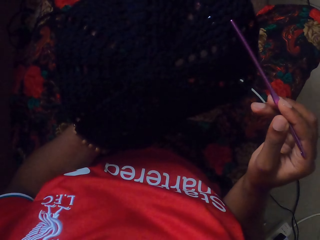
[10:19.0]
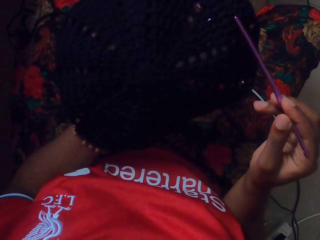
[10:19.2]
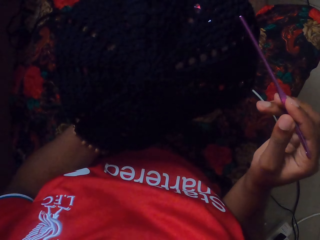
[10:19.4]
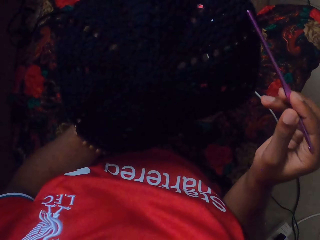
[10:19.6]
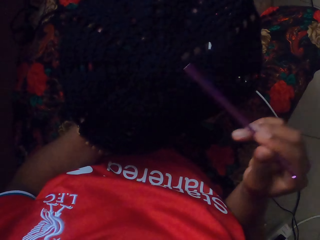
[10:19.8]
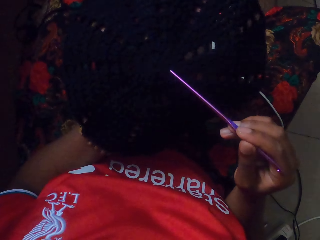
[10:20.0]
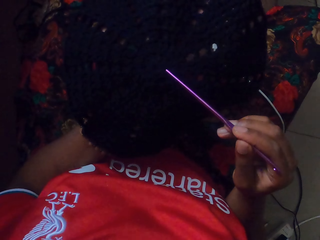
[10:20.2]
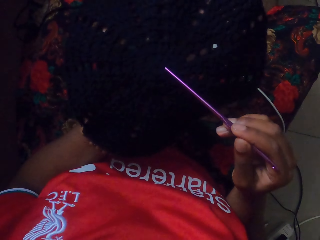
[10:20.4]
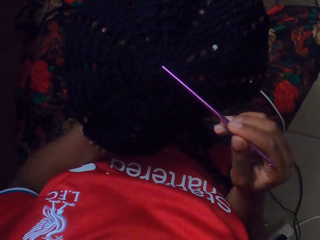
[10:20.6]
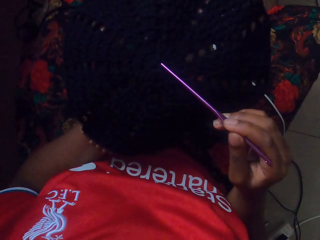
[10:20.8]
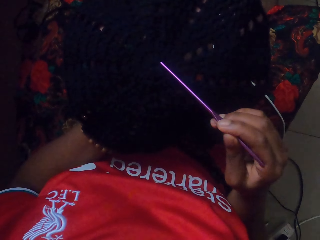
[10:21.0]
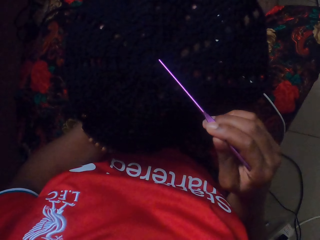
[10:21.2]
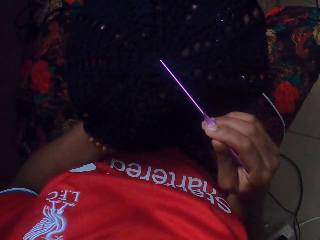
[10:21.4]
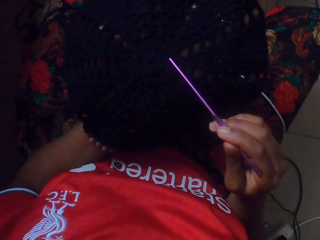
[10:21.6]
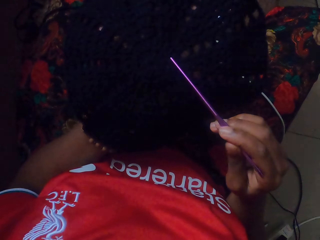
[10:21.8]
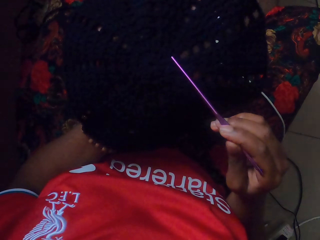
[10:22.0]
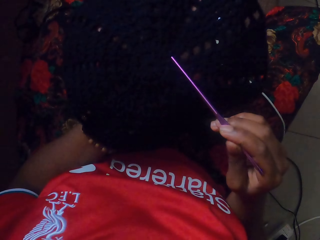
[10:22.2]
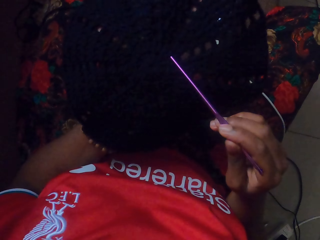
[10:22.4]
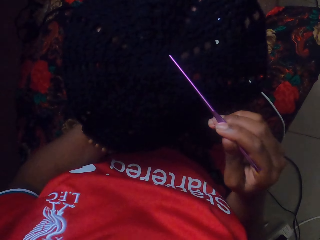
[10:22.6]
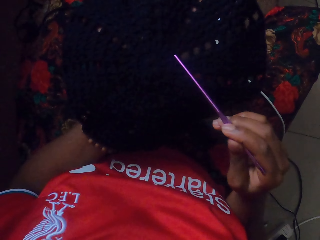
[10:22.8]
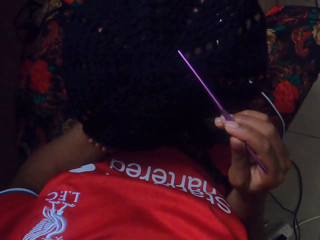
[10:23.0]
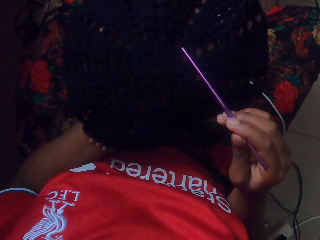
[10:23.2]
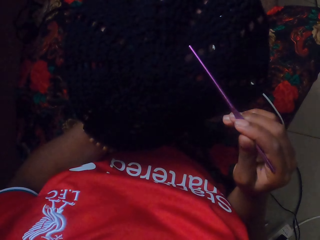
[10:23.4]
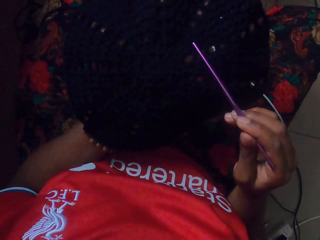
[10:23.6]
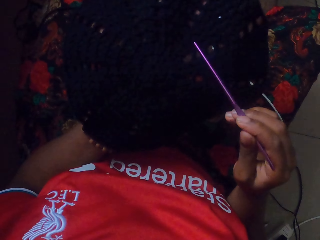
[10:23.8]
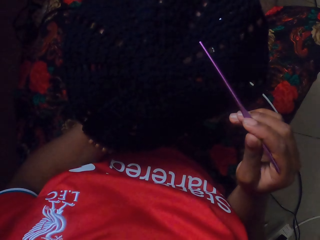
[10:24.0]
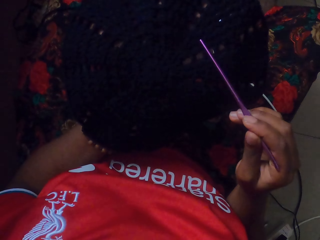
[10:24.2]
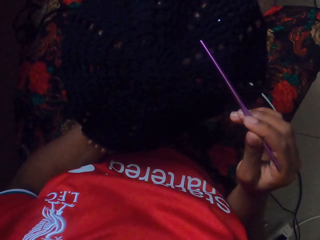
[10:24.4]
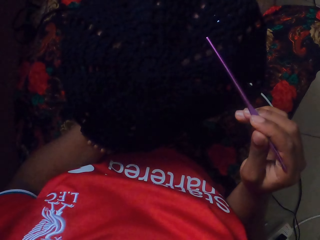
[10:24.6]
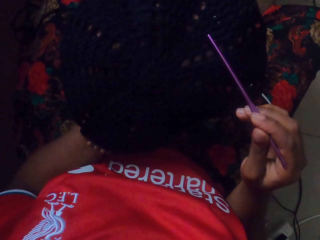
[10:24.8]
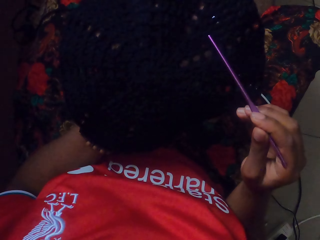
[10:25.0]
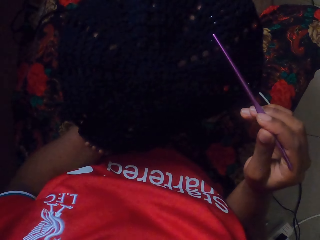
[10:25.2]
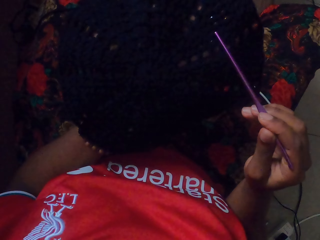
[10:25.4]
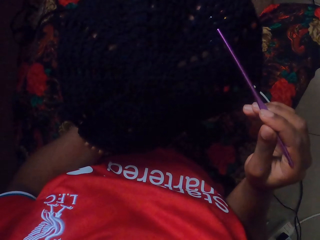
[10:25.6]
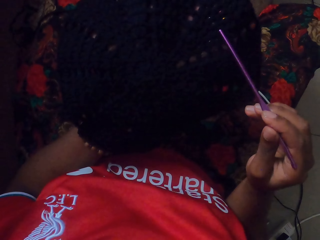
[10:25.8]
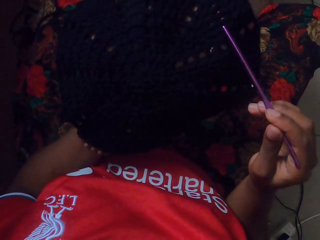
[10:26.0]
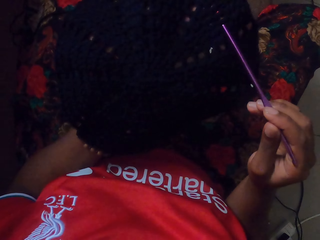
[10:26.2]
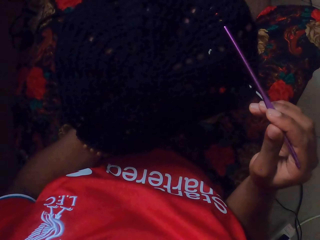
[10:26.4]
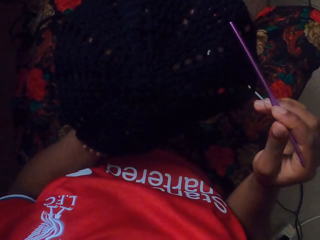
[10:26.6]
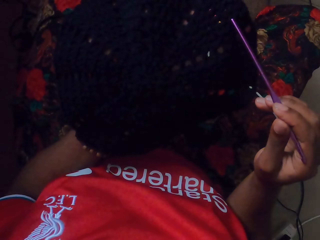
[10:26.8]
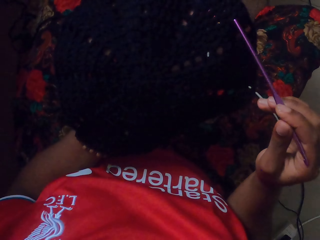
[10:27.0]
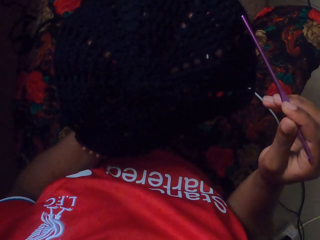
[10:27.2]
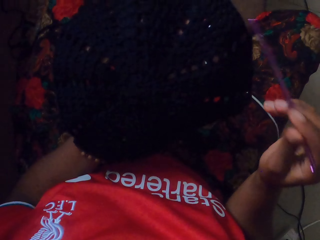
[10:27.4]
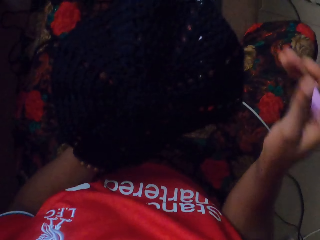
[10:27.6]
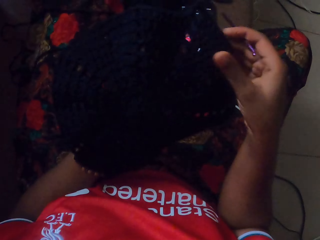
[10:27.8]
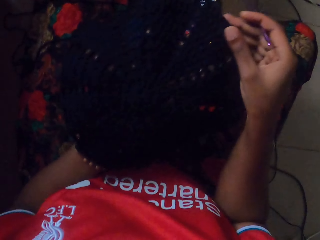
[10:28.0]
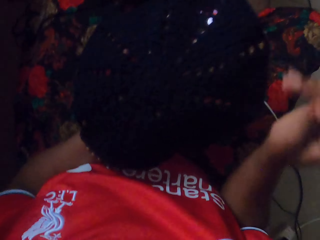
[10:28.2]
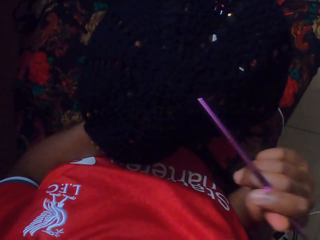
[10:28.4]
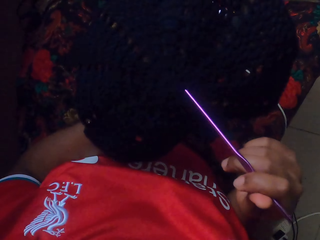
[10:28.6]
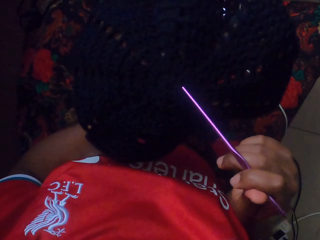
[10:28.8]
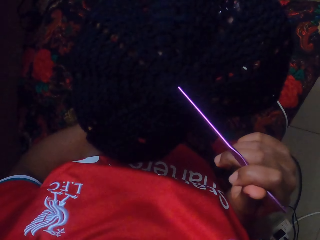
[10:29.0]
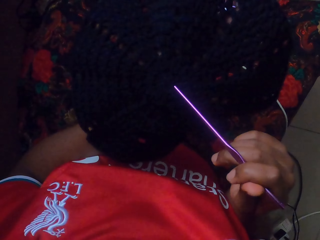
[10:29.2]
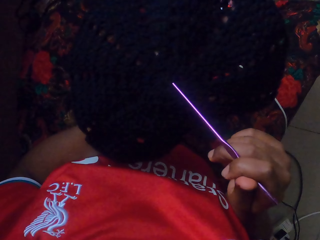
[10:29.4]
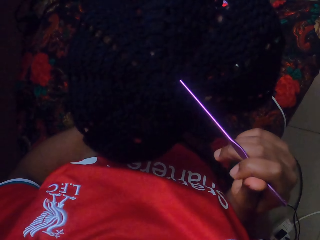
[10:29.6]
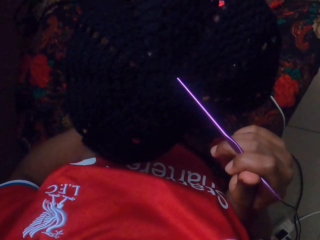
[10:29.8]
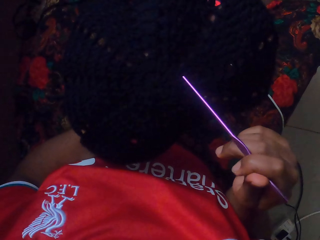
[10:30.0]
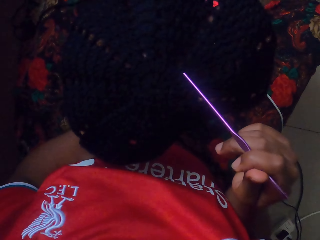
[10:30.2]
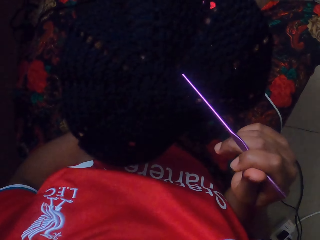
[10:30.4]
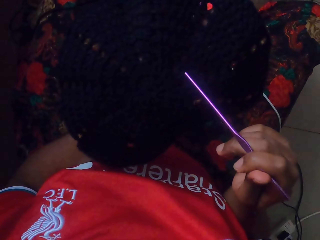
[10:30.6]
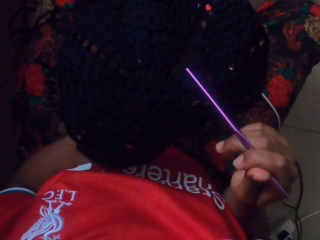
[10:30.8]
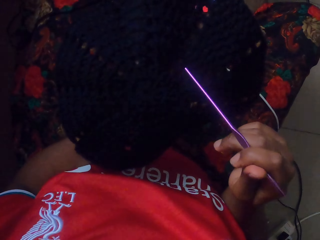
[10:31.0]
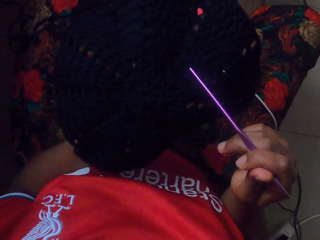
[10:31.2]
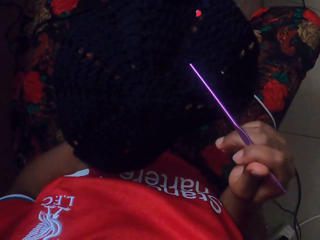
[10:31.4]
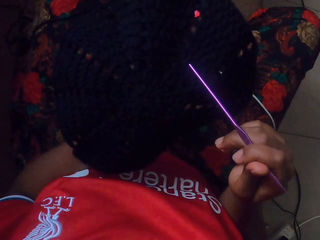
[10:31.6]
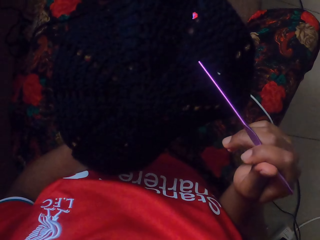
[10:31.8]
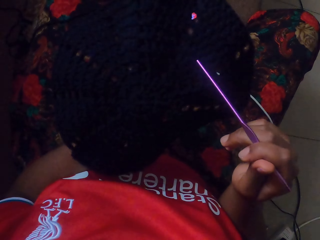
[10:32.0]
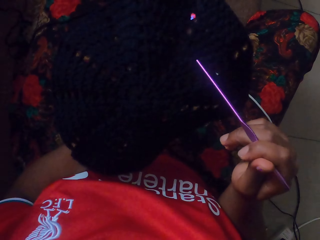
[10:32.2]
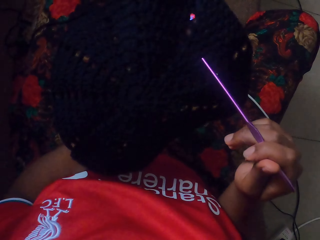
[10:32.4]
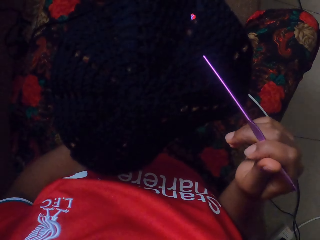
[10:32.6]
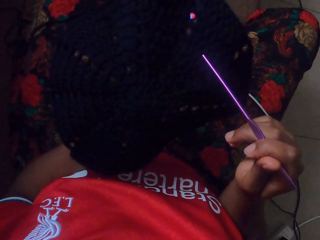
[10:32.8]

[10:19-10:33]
The camera wearer holds the crocheted yarn in both hands. She counts stitches on the crocheted yarn with the crochet hook in her right hand.

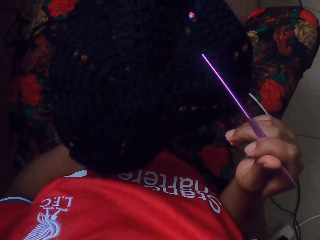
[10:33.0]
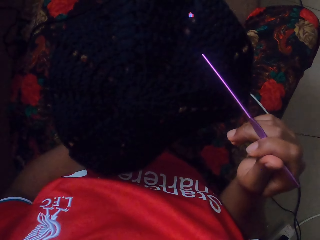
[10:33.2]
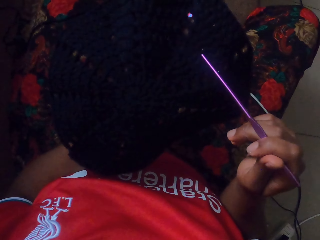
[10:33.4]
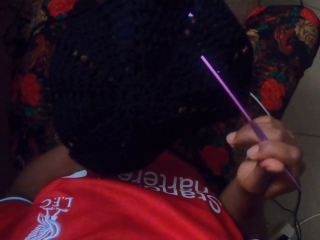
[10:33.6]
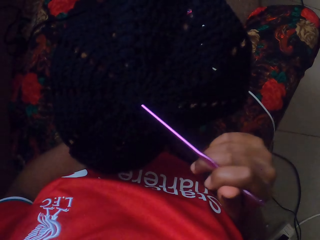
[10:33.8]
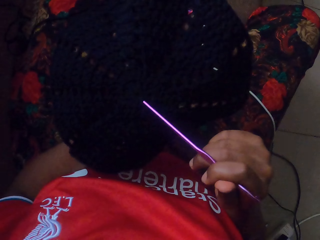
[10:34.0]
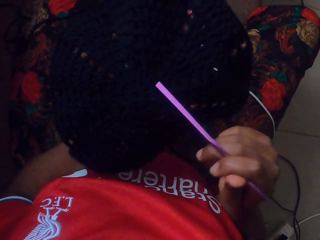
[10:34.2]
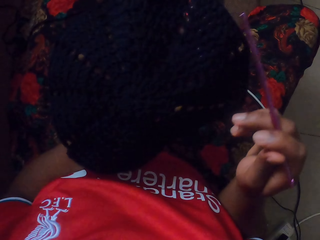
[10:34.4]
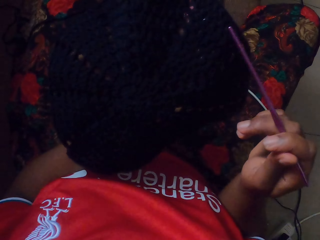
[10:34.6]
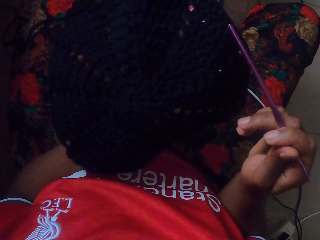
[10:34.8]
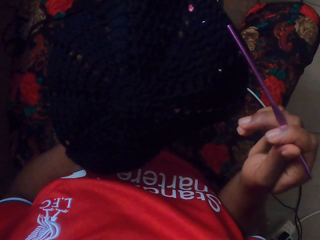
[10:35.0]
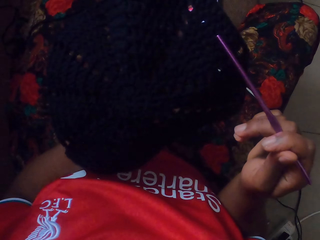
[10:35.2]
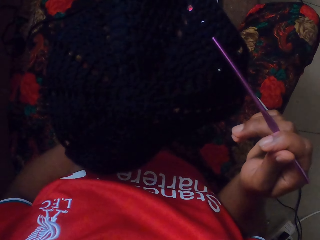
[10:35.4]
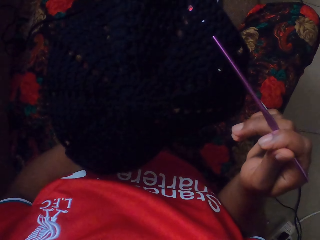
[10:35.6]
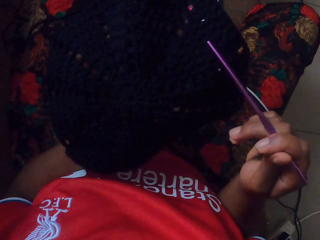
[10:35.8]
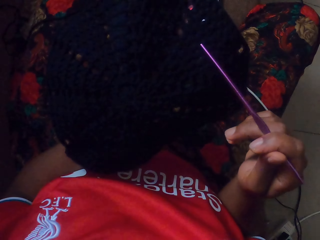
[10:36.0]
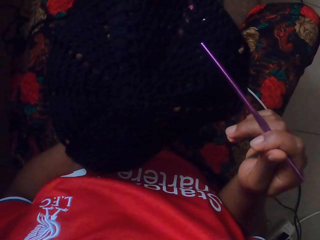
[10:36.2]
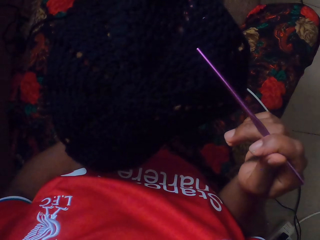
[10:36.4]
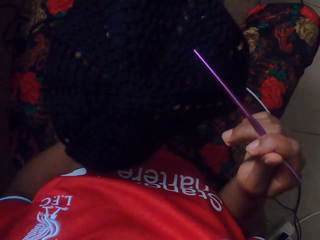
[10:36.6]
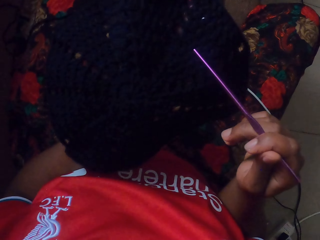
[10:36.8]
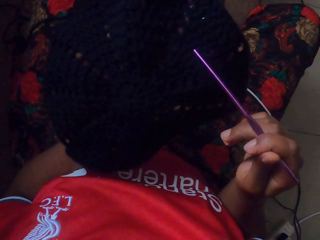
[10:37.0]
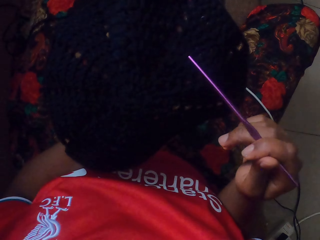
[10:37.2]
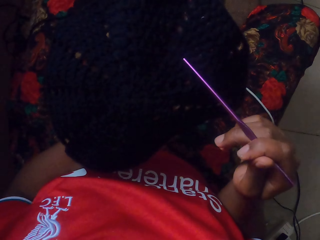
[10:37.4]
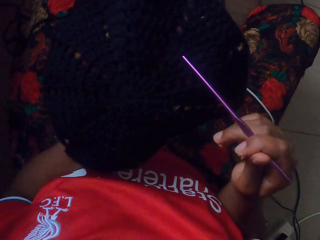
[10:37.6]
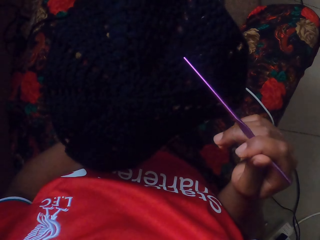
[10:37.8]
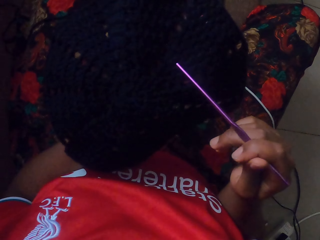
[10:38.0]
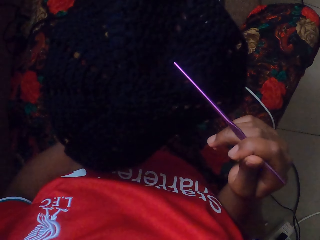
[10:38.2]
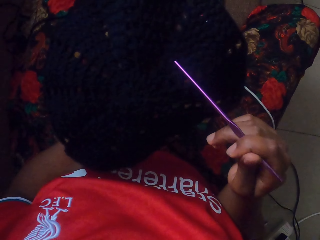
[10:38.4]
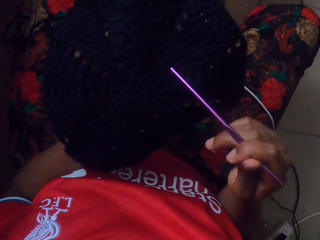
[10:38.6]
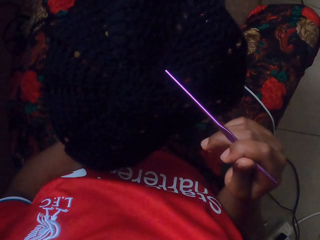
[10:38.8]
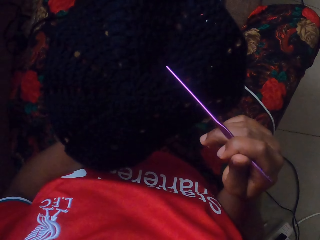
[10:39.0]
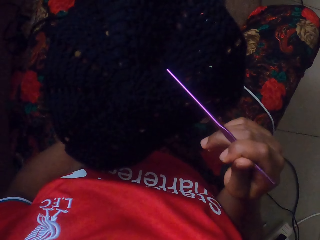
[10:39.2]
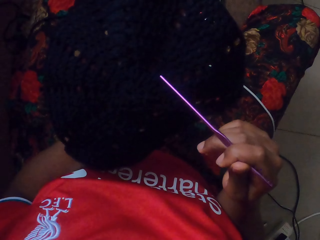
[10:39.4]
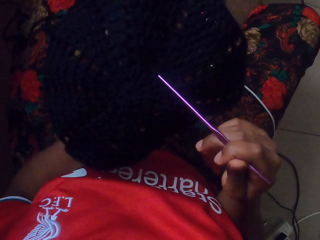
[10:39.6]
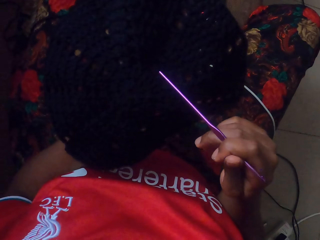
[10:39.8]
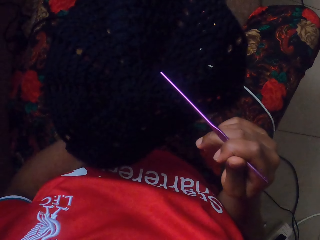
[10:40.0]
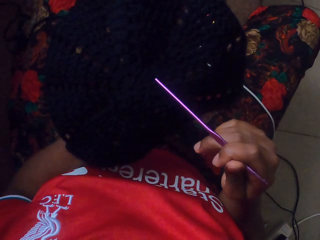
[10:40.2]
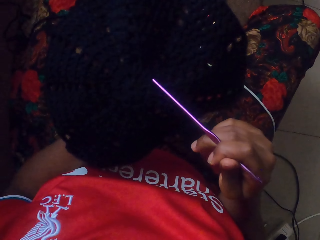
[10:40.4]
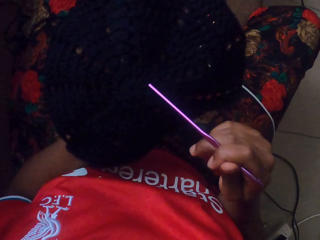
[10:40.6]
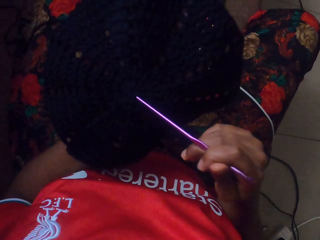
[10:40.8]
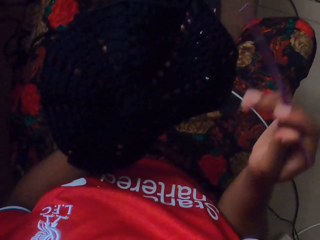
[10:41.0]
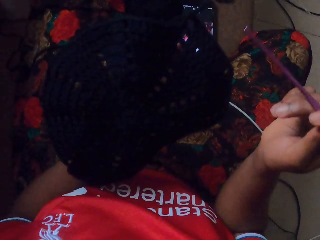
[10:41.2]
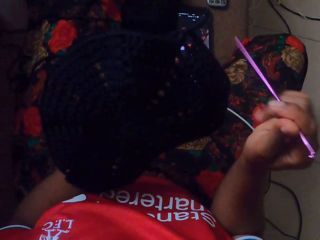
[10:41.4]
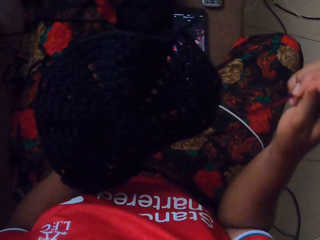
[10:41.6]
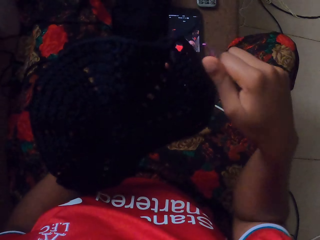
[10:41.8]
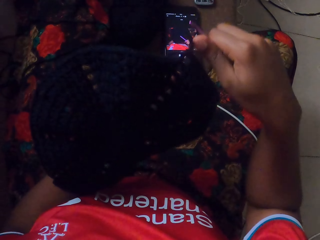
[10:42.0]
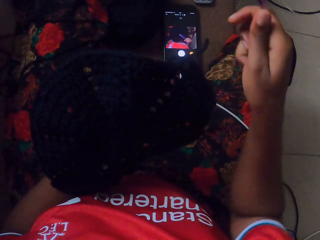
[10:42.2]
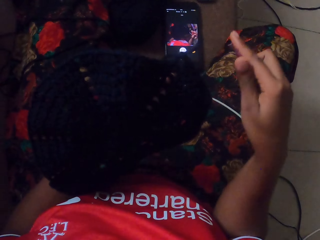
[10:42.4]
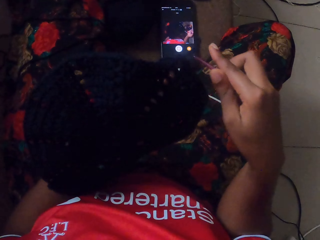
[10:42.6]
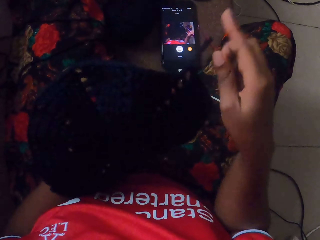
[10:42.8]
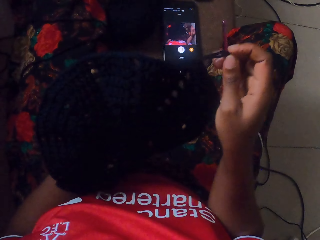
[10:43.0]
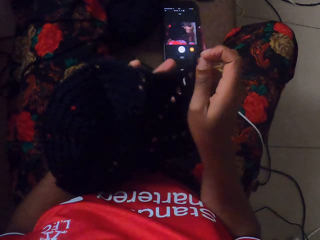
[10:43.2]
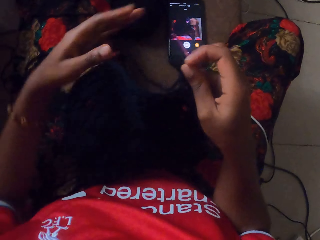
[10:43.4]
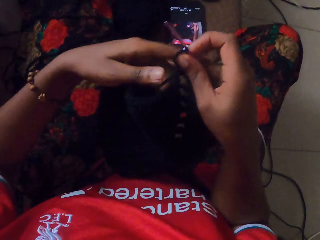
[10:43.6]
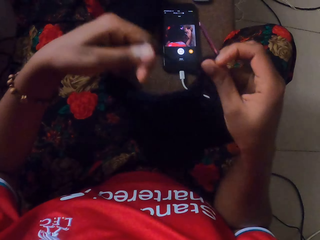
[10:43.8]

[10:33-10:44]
The camera wearer crochets the yarn in her left hand with the crochet hook in her right hand. She adjusts the crocheted yarn with both hands.
